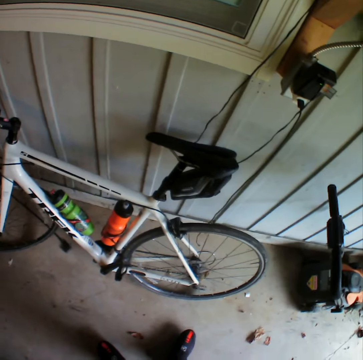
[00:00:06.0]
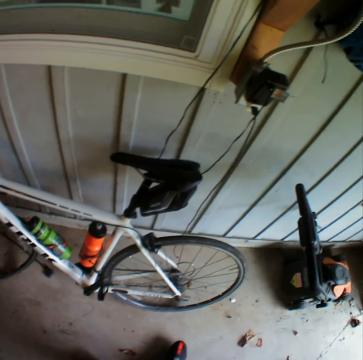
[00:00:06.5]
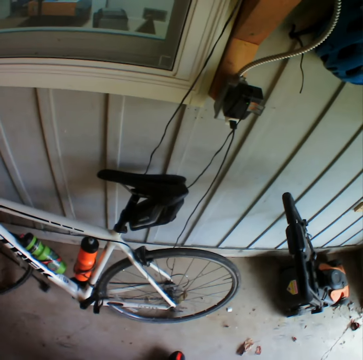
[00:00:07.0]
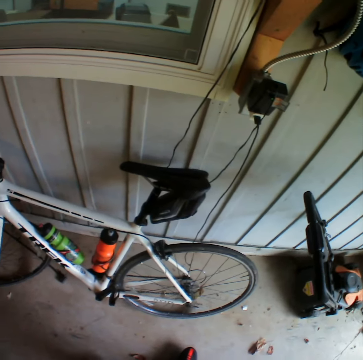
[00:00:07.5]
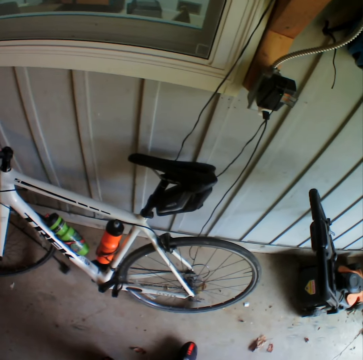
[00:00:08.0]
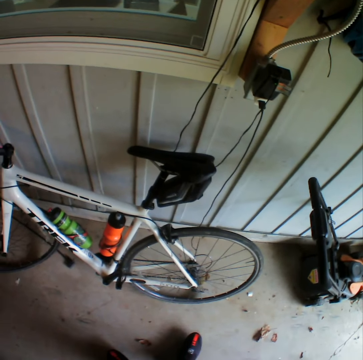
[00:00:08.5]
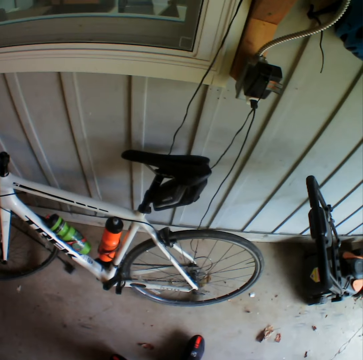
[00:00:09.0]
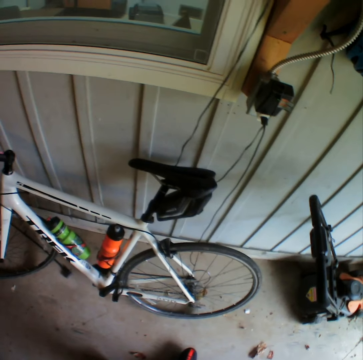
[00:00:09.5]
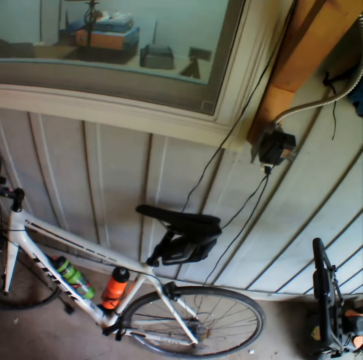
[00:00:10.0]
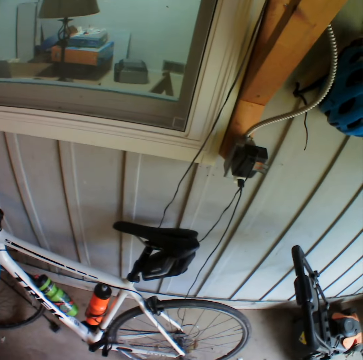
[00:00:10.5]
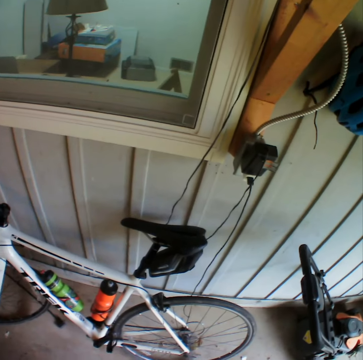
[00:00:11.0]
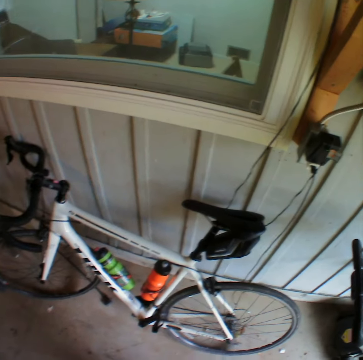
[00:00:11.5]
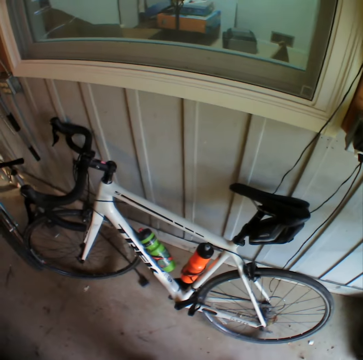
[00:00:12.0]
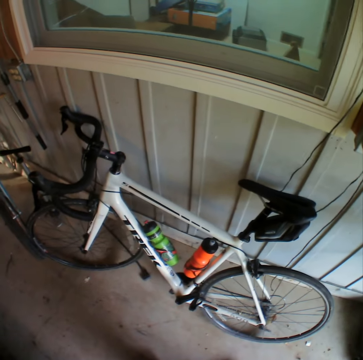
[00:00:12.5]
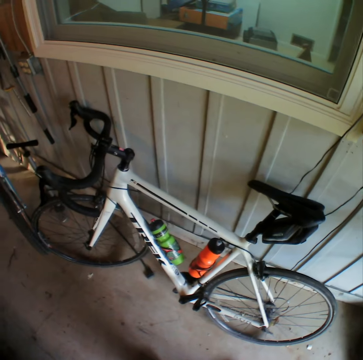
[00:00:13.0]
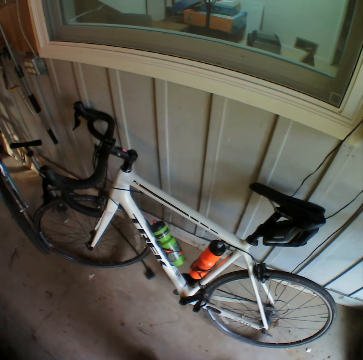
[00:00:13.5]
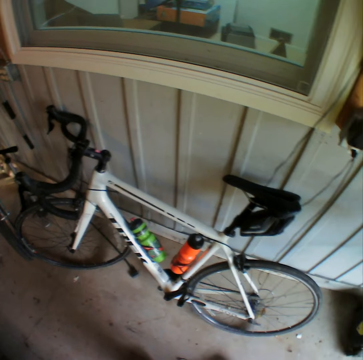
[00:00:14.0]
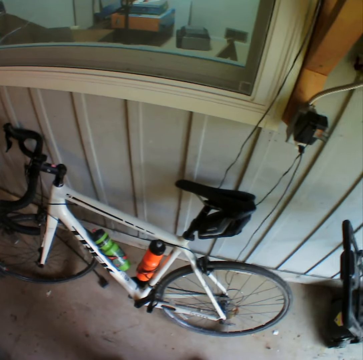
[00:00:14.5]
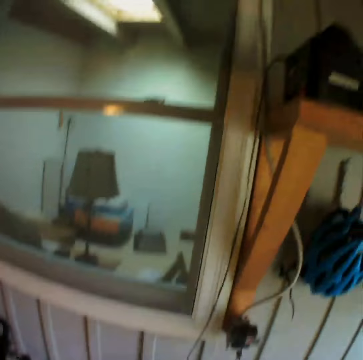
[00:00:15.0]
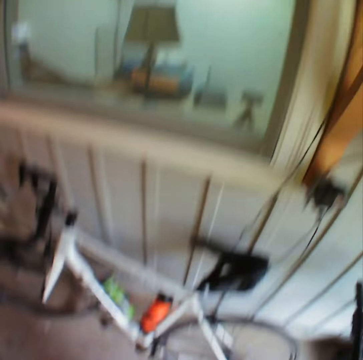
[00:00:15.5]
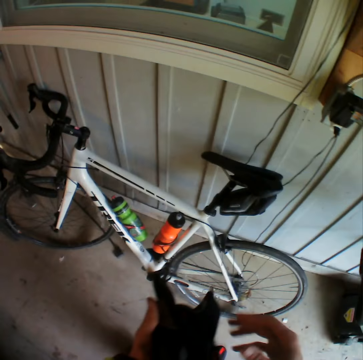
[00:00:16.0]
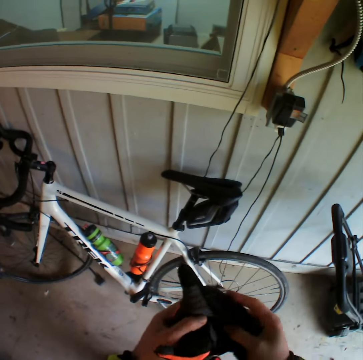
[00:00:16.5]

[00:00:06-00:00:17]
The camera wearer puts the phone in the pocket. They look around the workshop.

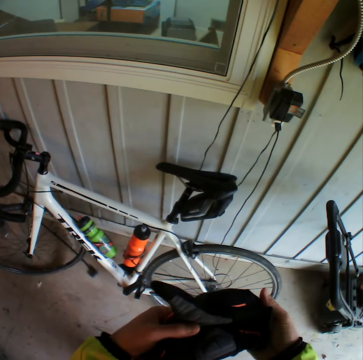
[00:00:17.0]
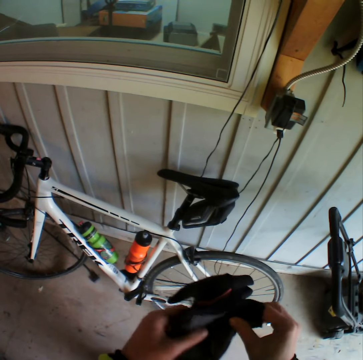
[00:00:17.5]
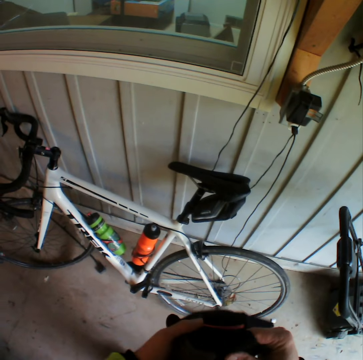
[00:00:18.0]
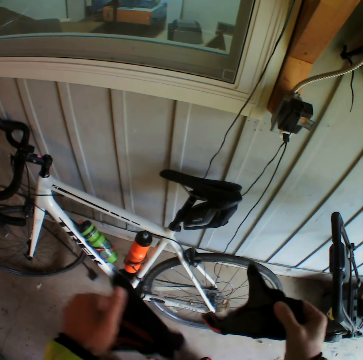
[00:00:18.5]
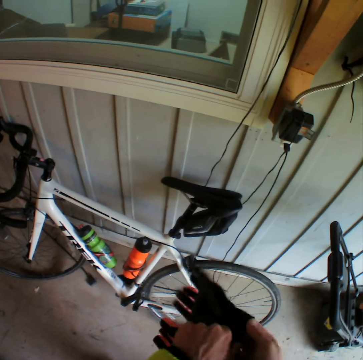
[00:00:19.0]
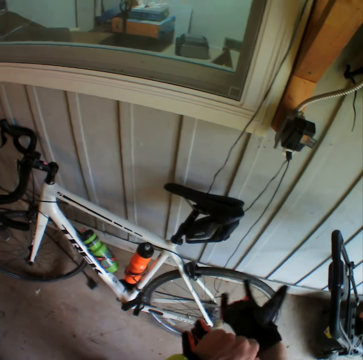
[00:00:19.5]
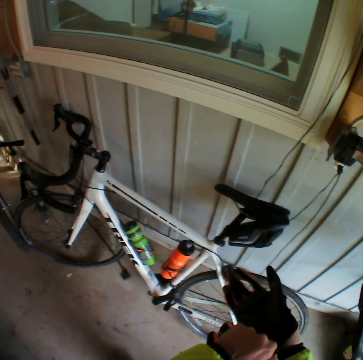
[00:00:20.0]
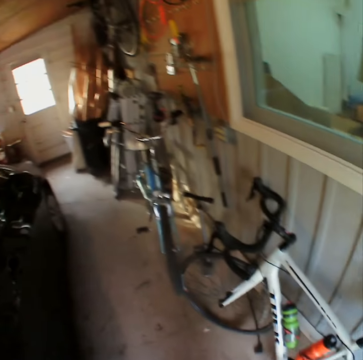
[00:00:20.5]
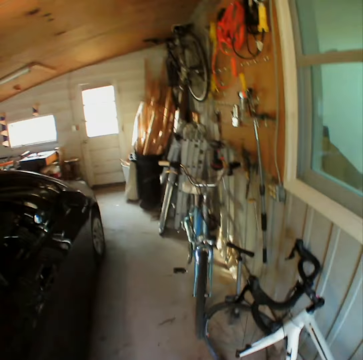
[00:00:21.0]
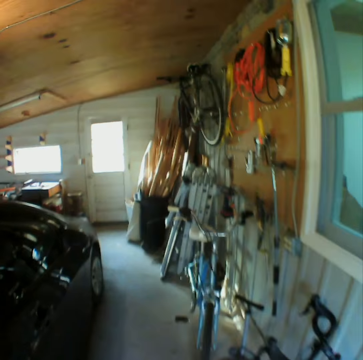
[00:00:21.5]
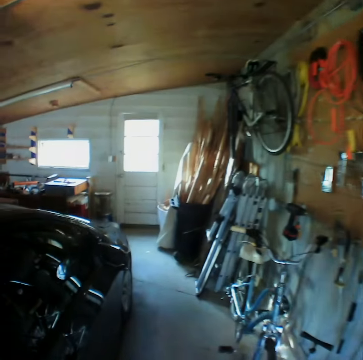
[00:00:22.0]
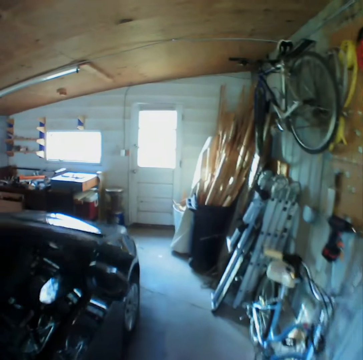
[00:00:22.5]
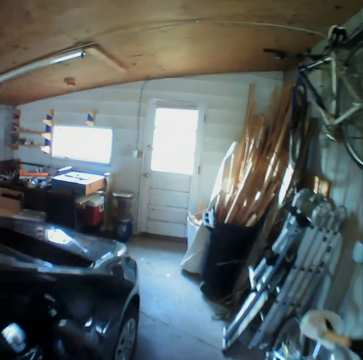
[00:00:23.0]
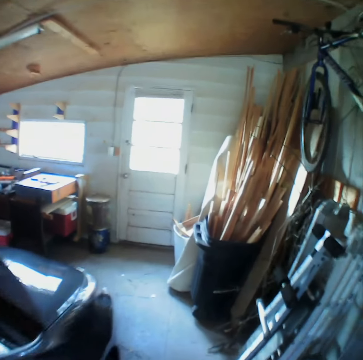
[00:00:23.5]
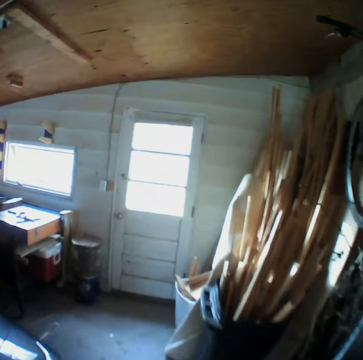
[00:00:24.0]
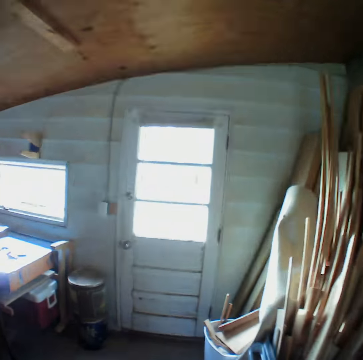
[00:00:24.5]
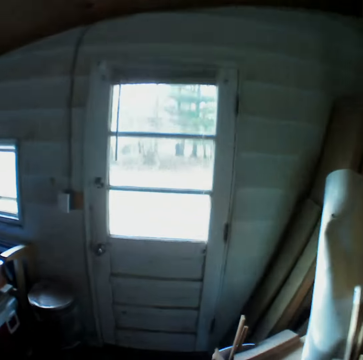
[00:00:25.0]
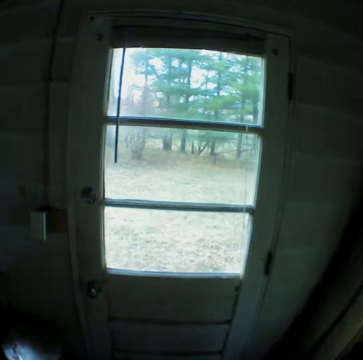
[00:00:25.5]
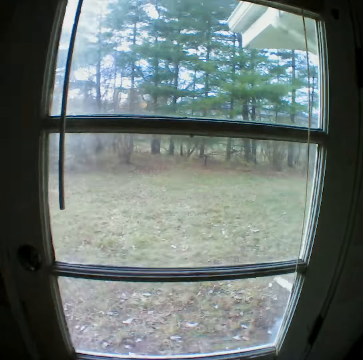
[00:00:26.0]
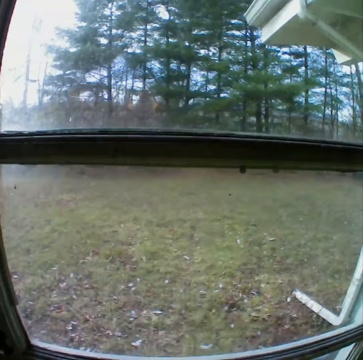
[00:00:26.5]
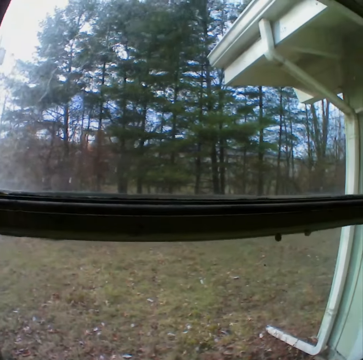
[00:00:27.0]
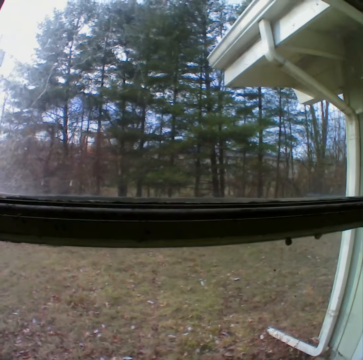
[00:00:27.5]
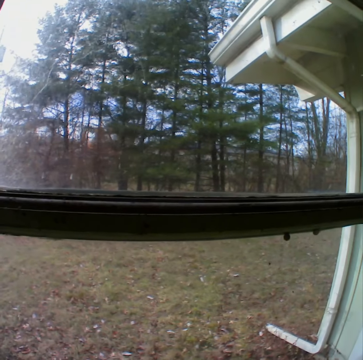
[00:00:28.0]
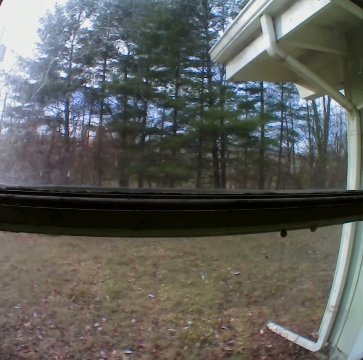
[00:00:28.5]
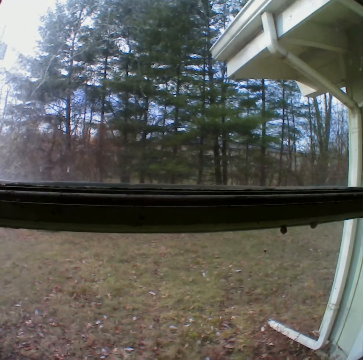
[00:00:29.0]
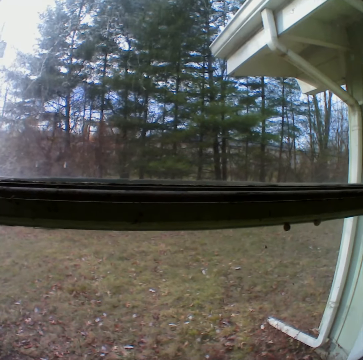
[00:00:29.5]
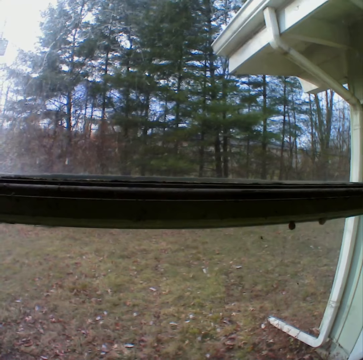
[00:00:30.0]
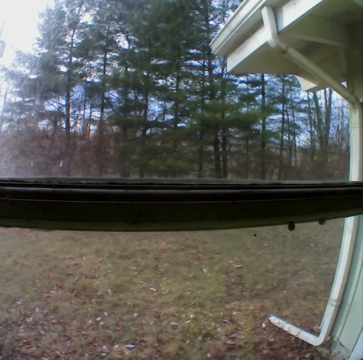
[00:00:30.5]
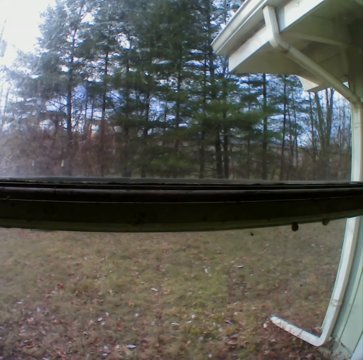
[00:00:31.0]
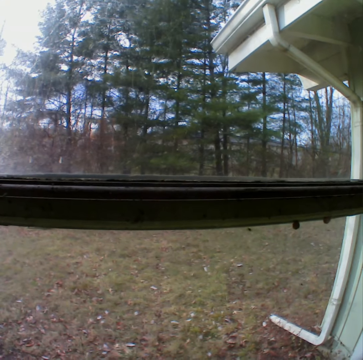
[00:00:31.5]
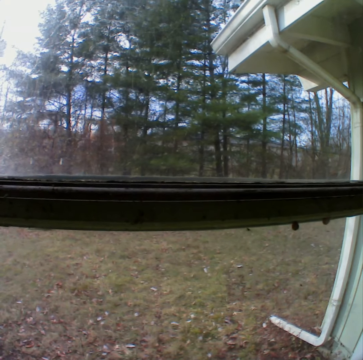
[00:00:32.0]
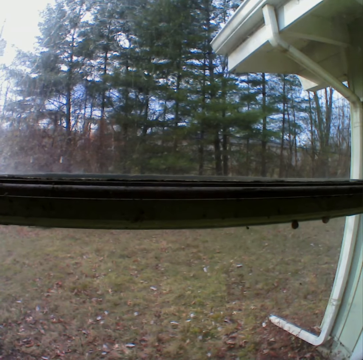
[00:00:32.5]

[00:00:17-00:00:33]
The camera wearer puts on the gloves. They walk around the workshop. They stop. They look outside through the window.

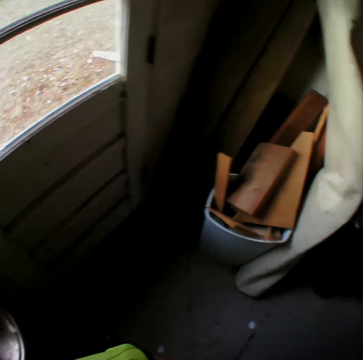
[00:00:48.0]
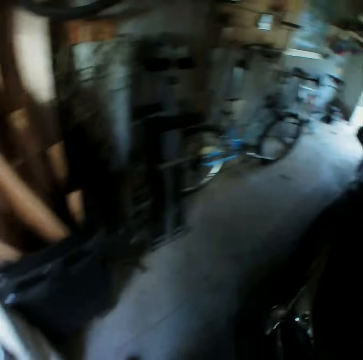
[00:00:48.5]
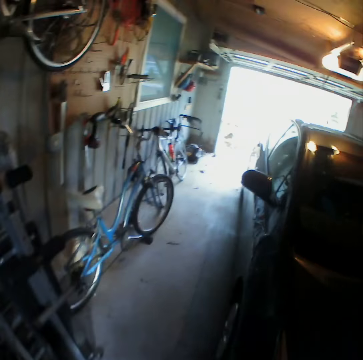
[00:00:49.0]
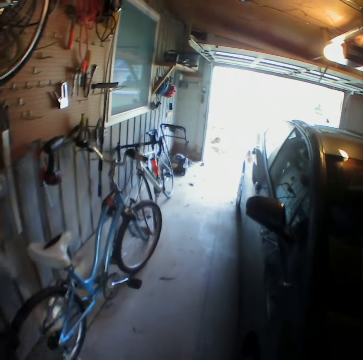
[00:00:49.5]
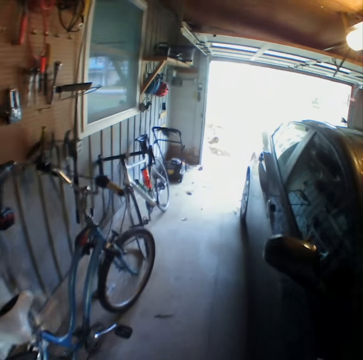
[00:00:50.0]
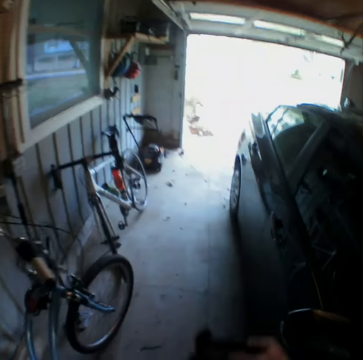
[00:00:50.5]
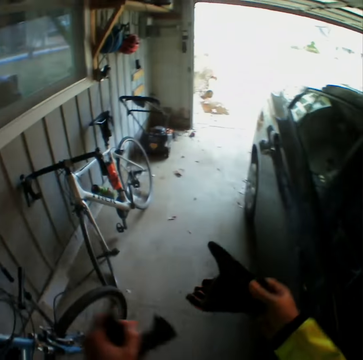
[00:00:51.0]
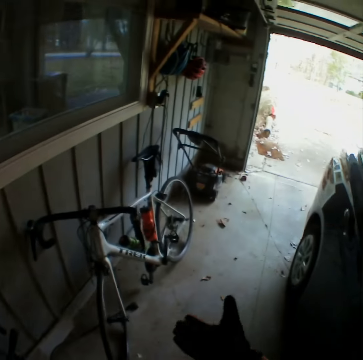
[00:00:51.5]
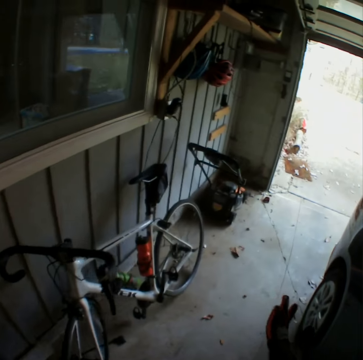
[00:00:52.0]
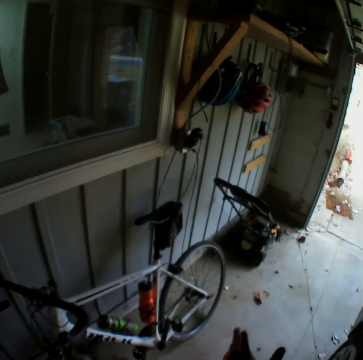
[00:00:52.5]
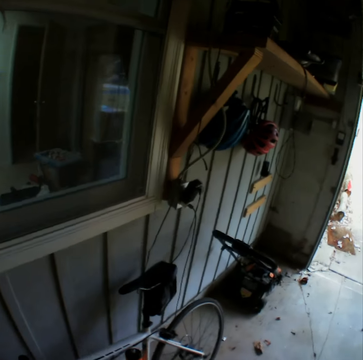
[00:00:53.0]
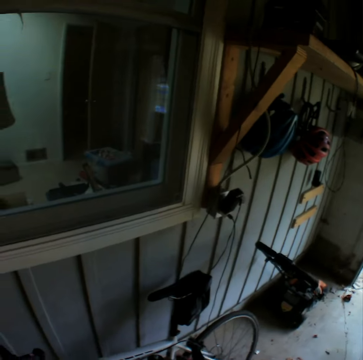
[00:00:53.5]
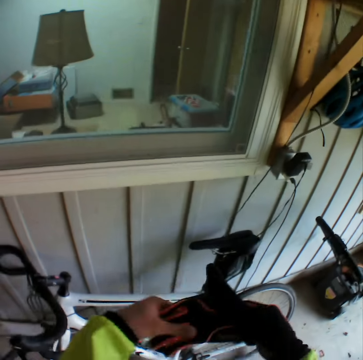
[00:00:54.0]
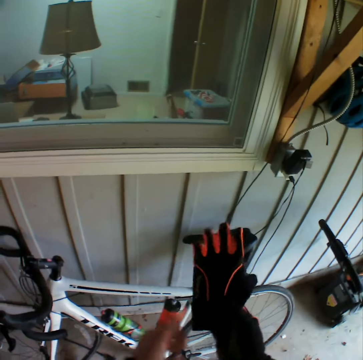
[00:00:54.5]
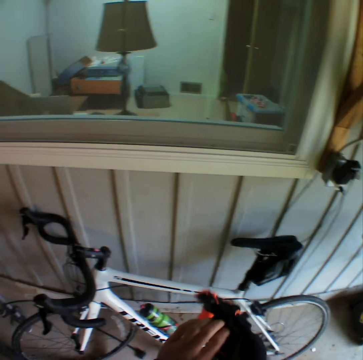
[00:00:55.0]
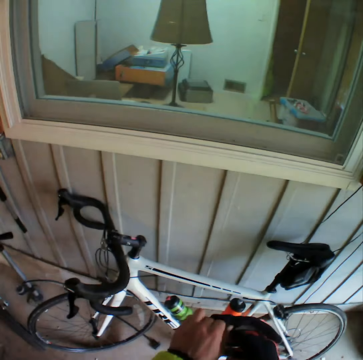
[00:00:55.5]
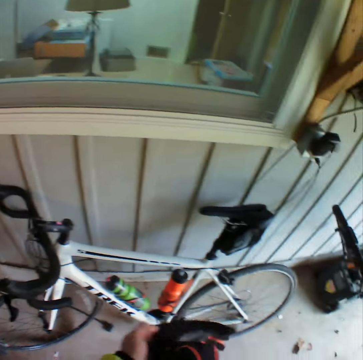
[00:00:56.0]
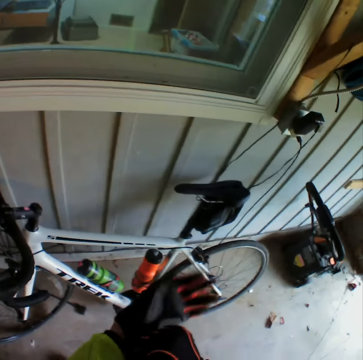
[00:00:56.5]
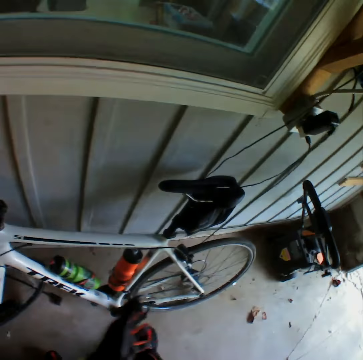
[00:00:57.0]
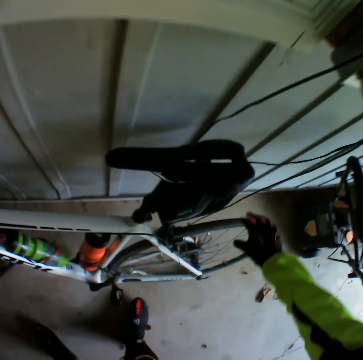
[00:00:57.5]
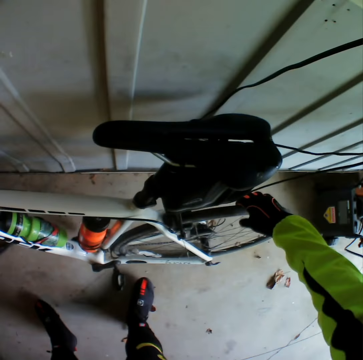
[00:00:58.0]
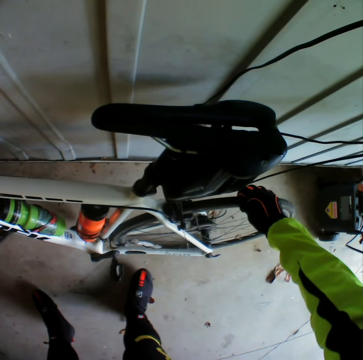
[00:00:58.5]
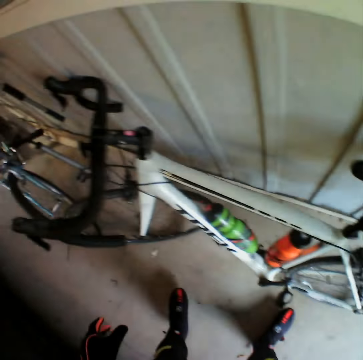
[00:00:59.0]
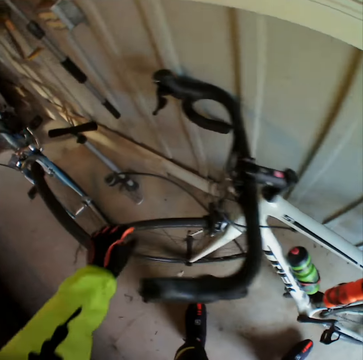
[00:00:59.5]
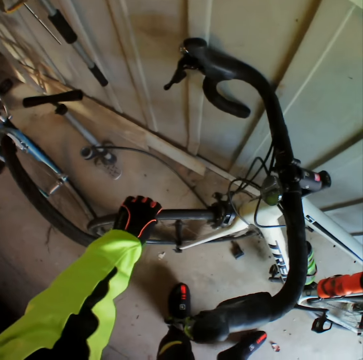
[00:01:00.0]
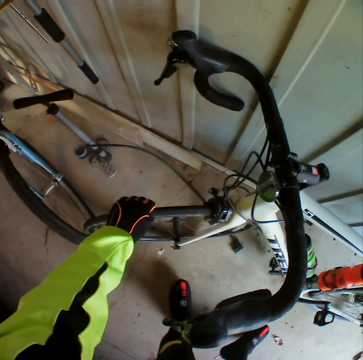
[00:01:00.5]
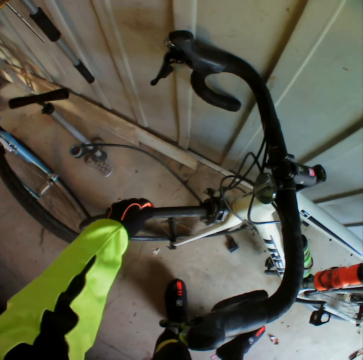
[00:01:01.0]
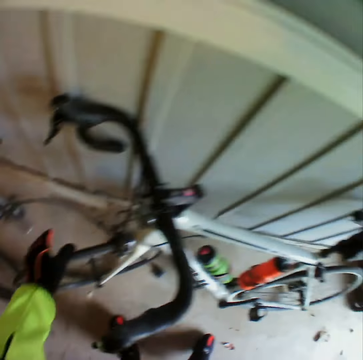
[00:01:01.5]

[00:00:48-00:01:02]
The camera wearer walks around the workshop. They put on the gloves. They take a bicycle. They touch the bike's back tire. They touch the bike's front tire.
